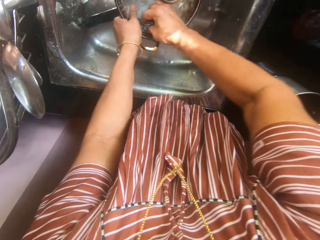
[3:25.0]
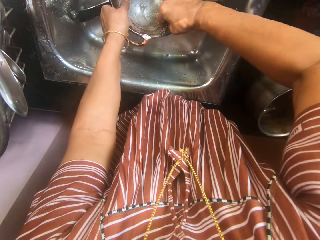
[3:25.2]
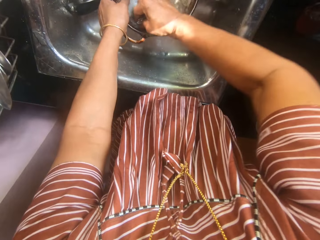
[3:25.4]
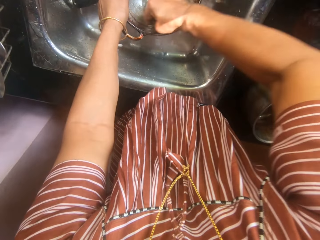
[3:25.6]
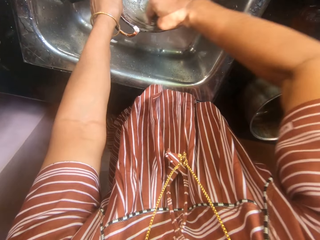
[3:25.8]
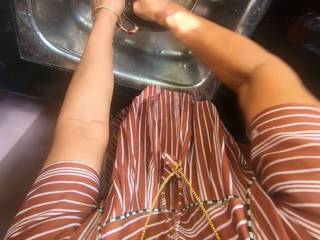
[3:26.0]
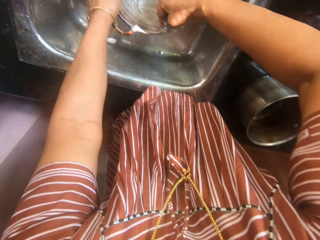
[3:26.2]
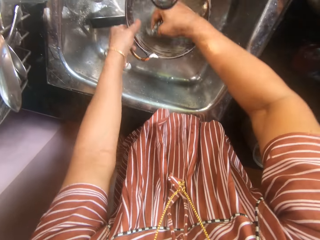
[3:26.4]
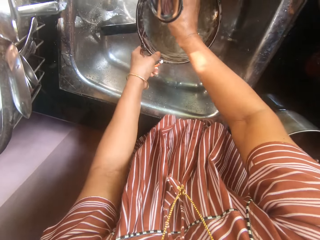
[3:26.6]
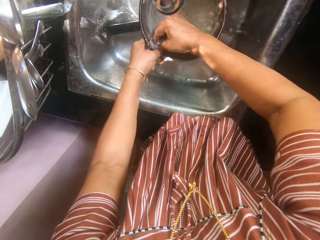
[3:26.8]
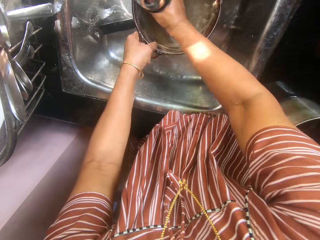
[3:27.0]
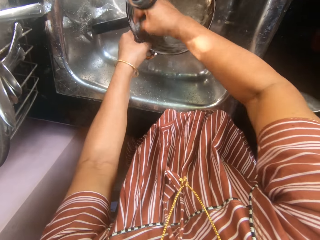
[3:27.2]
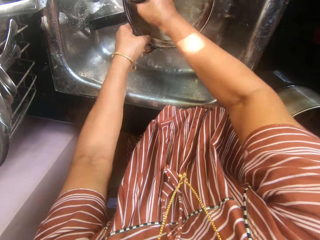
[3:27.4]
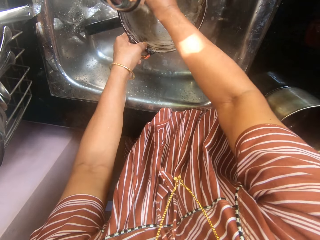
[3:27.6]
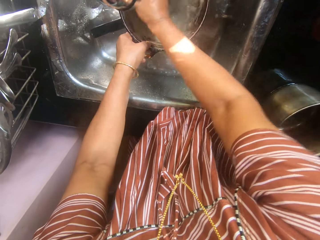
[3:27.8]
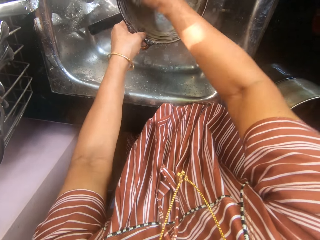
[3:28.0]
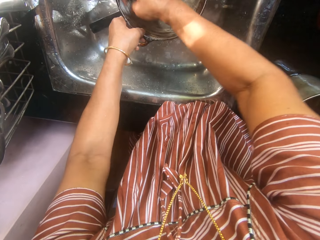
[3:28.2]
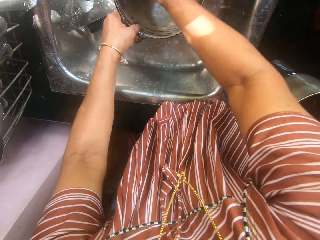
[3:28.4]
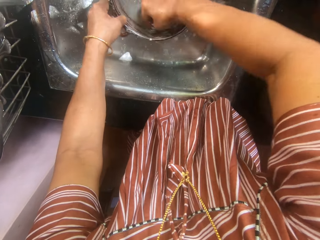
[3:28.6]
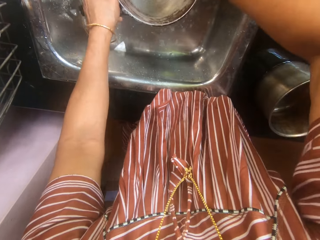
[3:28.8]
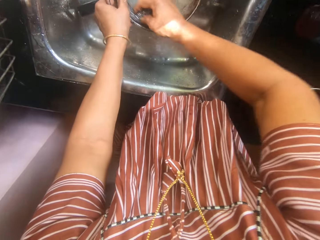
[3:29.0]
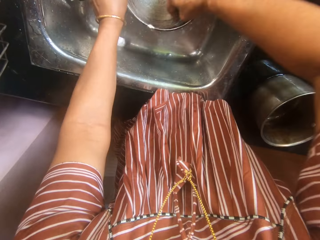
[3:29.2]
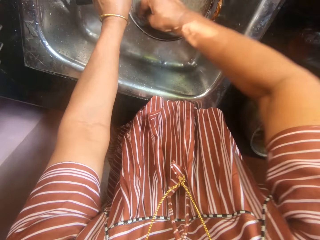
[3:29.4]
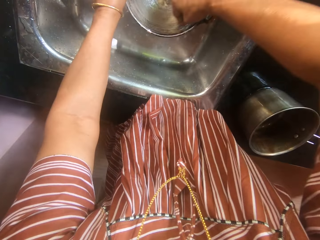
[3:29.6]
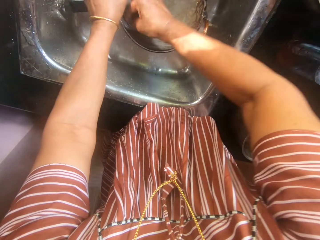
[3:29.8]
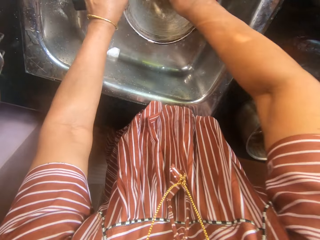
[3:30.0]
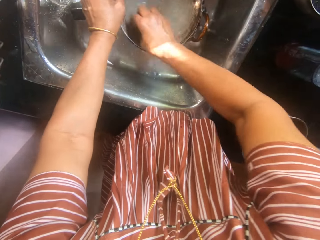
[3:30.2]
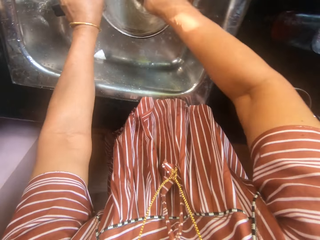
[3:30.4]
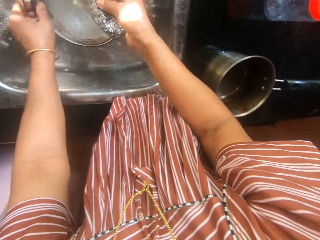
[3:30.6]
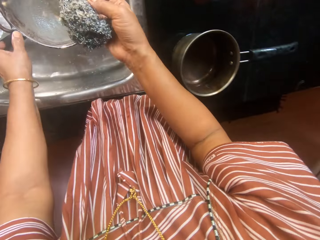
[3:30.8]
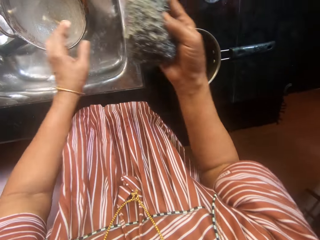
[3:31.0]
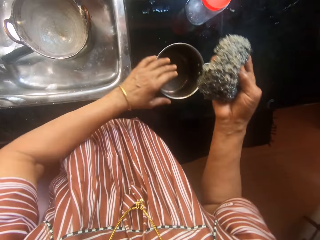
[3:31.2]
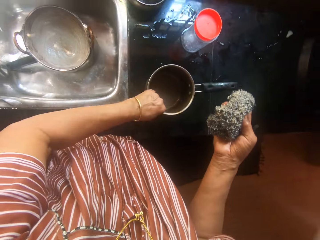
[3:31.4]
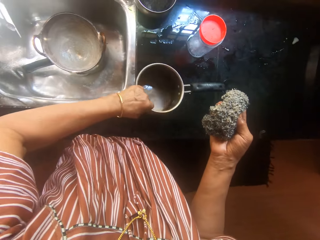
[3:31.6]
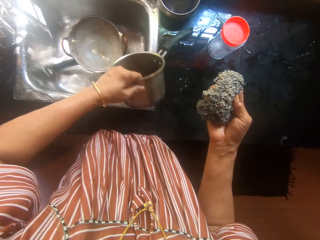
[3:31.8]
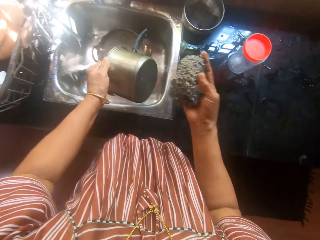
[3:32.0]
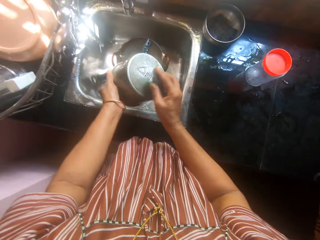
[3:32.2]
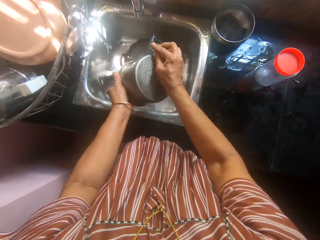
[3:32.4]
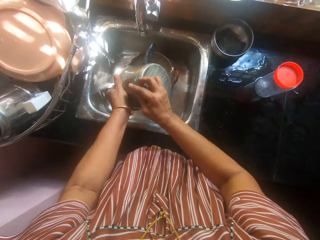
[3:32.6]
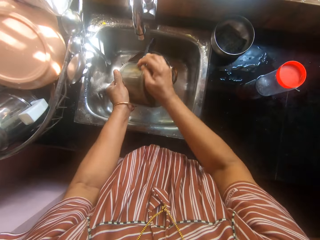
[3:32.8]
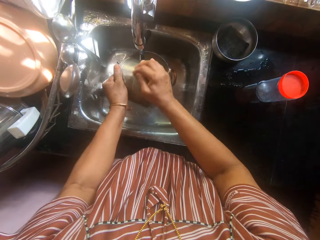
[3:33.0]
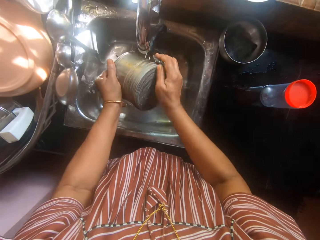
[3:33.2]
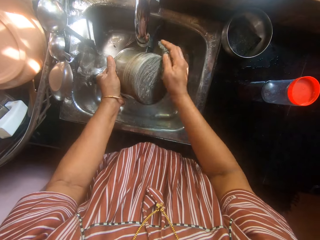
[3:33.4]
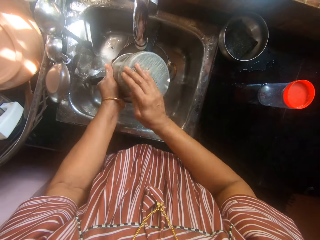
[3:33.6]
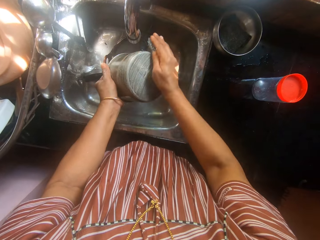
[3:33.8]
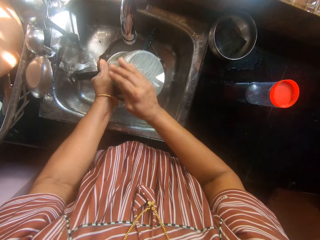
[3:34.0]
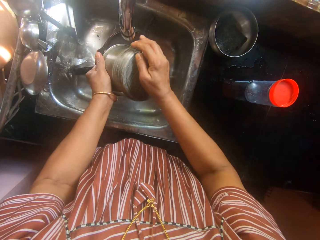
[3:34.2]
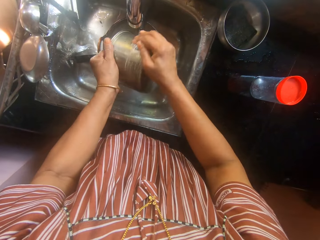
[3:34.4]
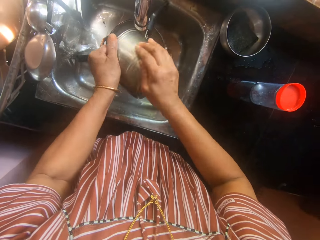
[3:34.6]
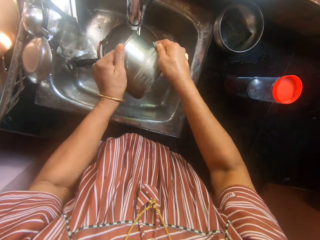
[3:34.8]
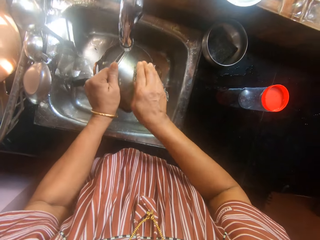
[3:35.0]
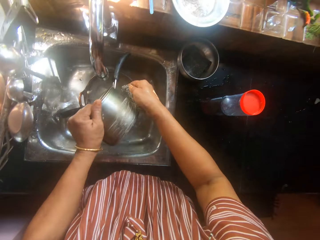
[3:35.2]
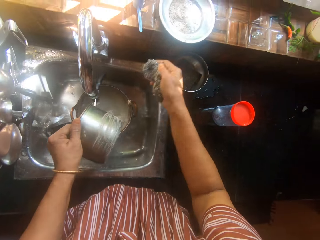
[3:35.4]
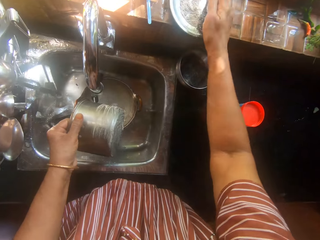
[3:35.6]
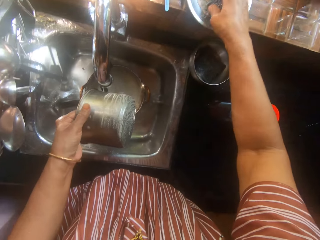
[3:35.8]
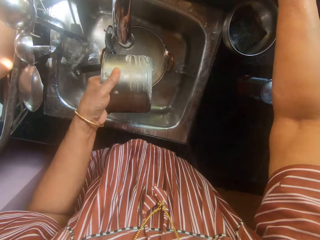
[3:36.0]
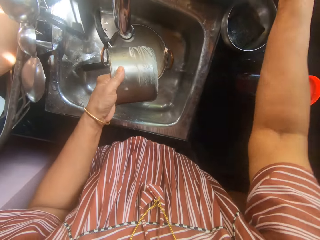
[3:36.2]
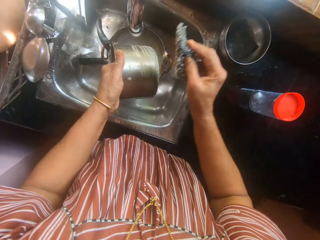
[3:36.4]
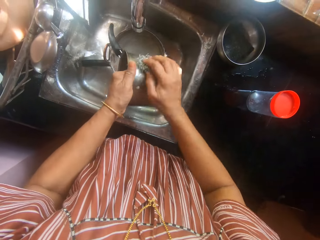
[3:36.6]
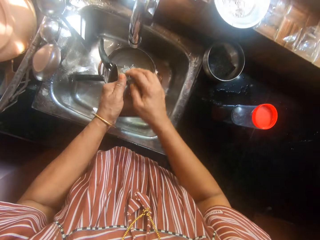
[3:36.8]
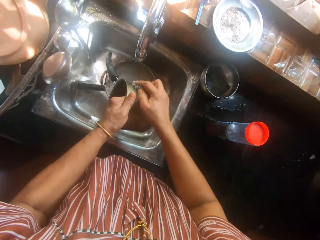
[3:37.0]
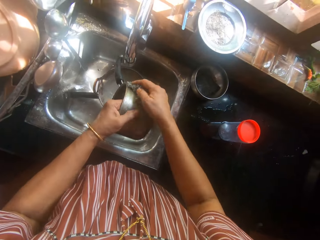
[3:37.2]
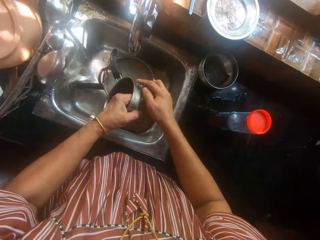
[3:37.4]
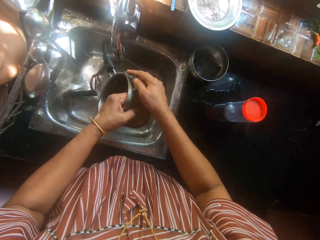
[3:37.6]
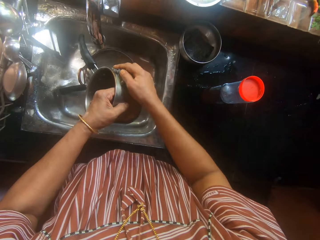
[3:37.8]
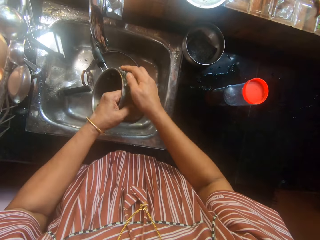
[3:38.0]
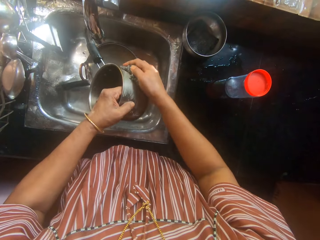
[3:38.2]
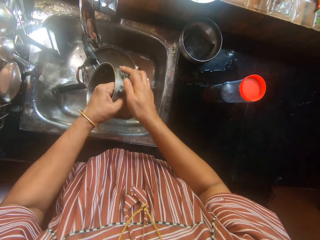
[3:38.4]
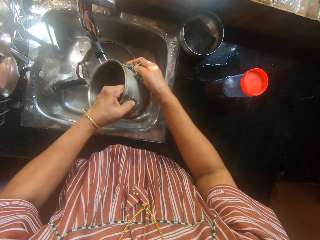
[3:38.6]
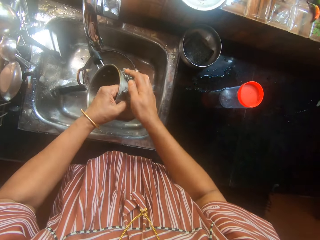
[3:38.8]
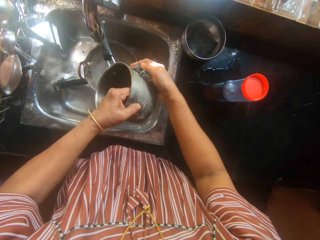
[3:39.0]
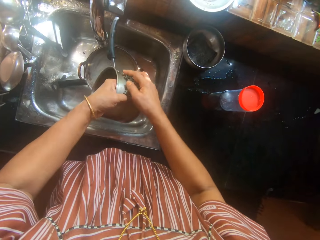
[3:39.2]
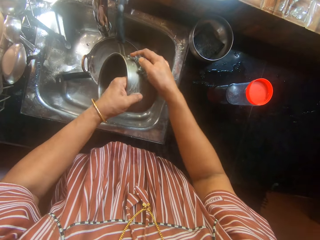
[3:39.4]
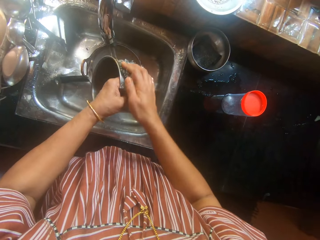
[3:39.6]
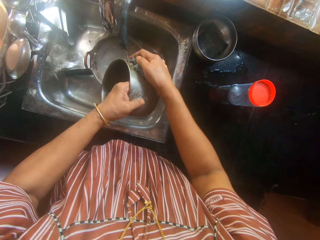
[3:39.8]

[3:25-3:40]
The camera wearer continues washing the pot with the iron sponge. They clean the metal basin with the cleaning ball. They drop the pot into the sink. They pick up the pot on the sink. They wash the back of the pot with the iron sponge. They dip the iron sponge into the vim powder in a plate. They continue washing the back of the pot with the iron sponge.

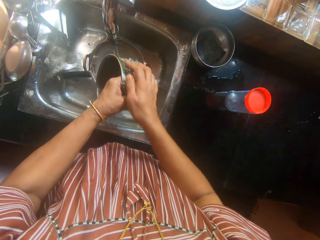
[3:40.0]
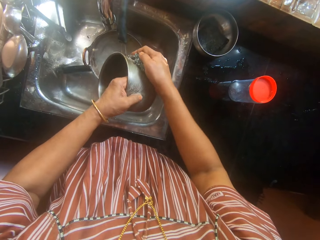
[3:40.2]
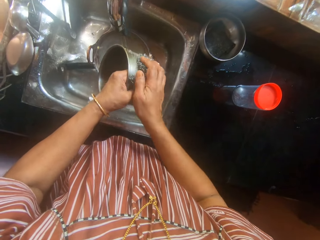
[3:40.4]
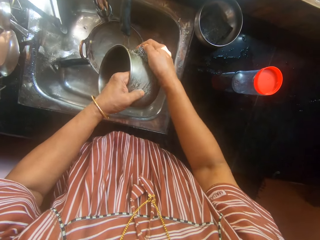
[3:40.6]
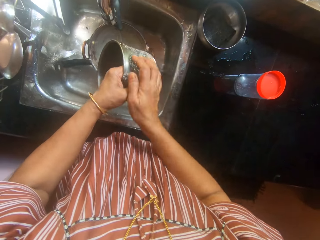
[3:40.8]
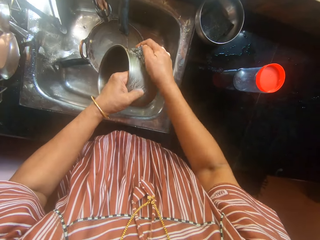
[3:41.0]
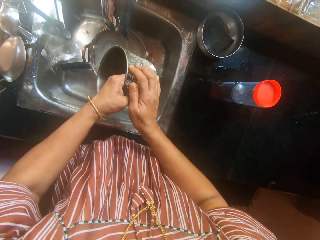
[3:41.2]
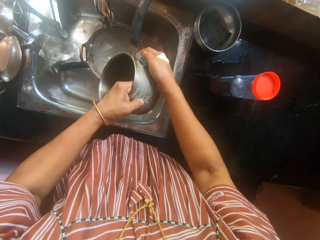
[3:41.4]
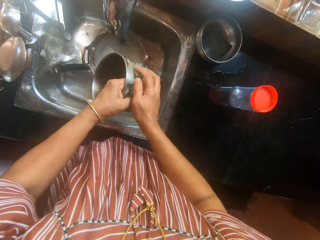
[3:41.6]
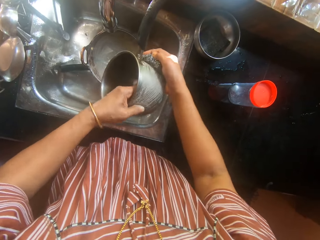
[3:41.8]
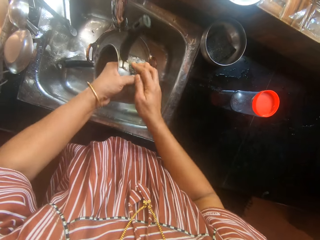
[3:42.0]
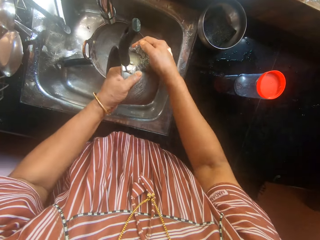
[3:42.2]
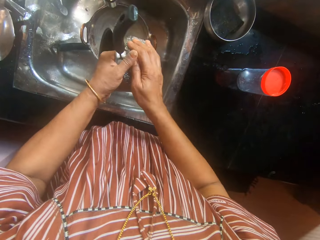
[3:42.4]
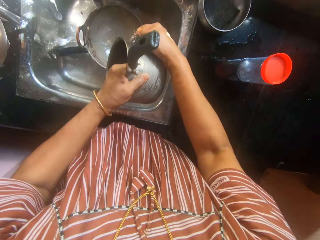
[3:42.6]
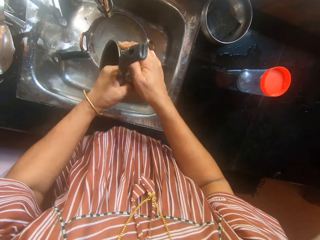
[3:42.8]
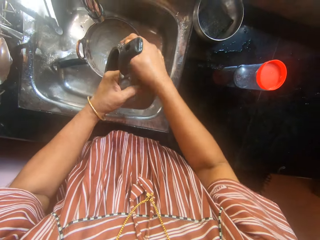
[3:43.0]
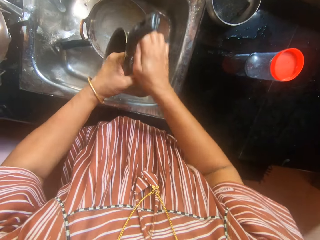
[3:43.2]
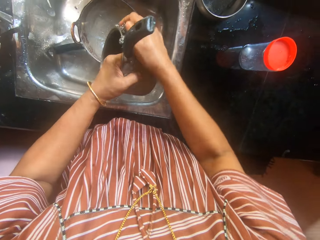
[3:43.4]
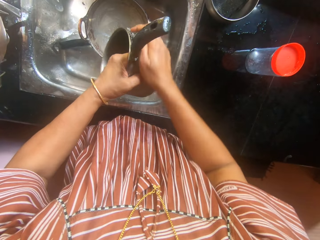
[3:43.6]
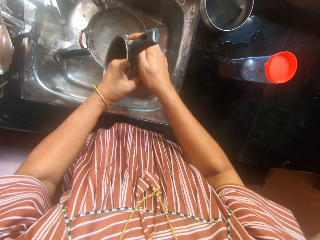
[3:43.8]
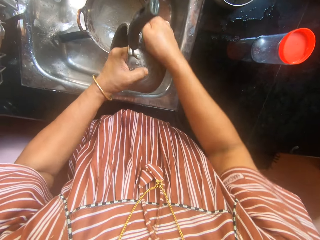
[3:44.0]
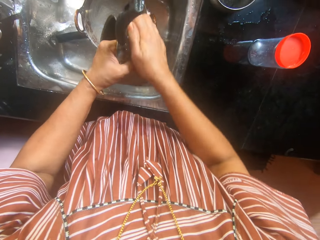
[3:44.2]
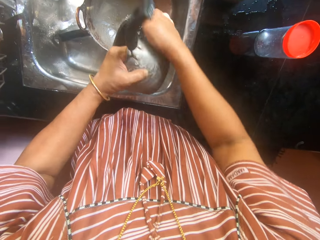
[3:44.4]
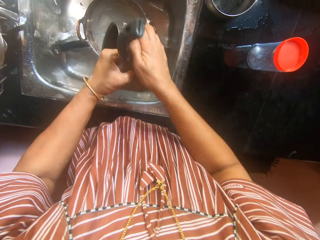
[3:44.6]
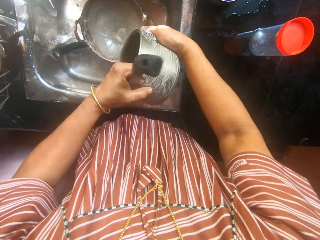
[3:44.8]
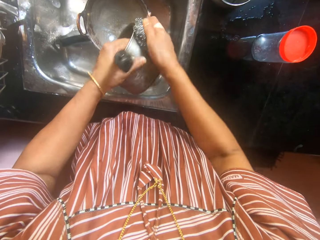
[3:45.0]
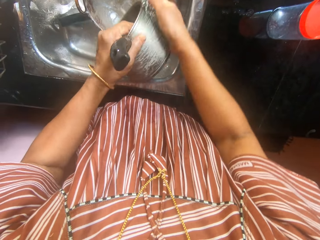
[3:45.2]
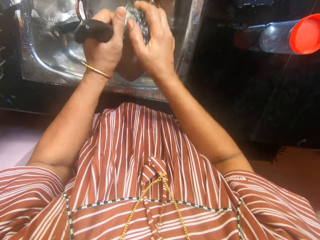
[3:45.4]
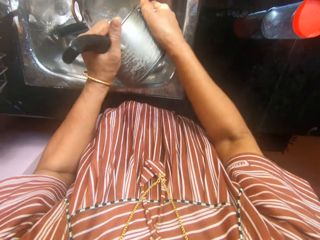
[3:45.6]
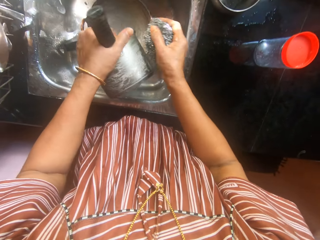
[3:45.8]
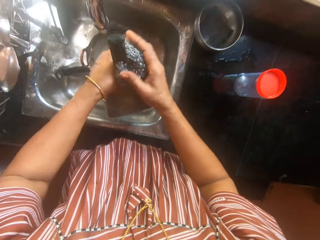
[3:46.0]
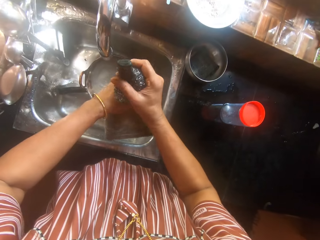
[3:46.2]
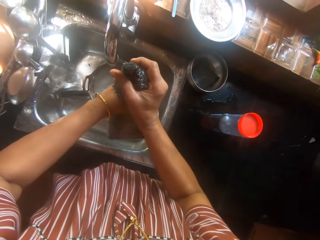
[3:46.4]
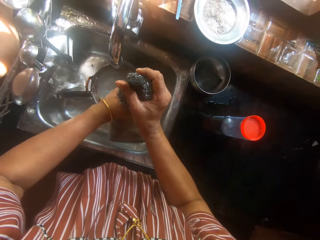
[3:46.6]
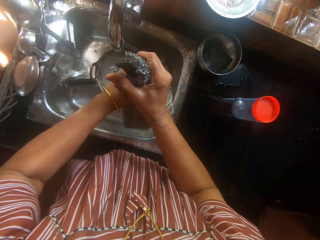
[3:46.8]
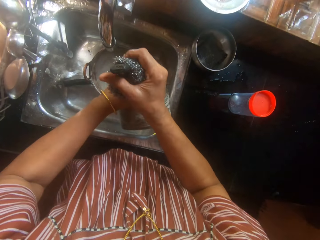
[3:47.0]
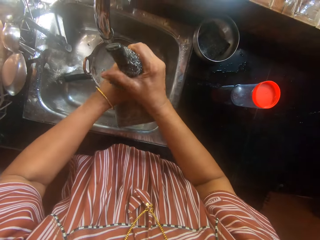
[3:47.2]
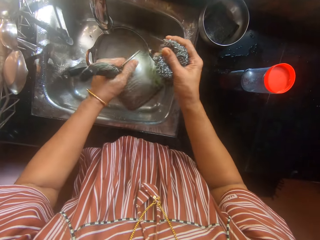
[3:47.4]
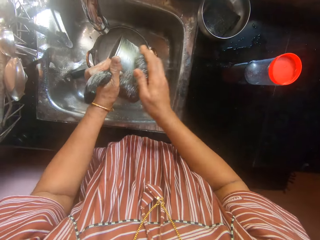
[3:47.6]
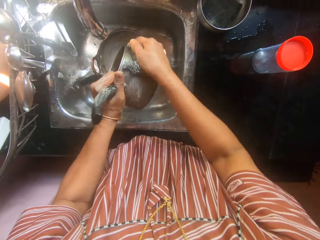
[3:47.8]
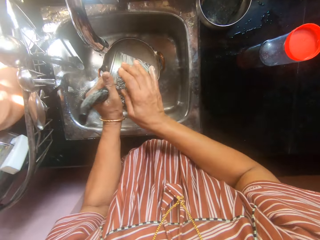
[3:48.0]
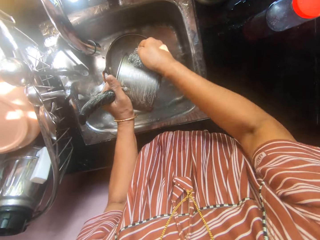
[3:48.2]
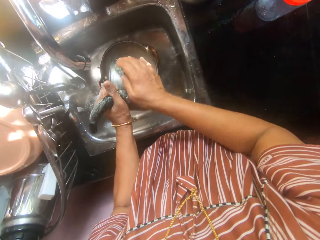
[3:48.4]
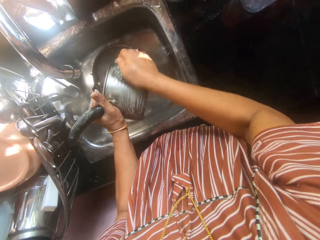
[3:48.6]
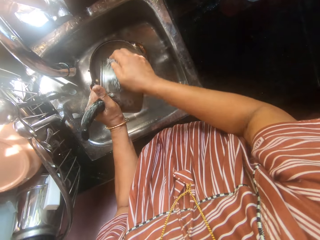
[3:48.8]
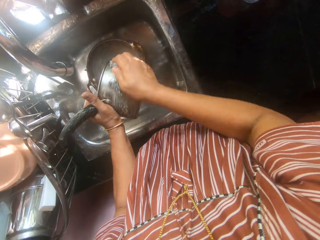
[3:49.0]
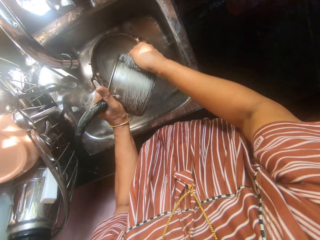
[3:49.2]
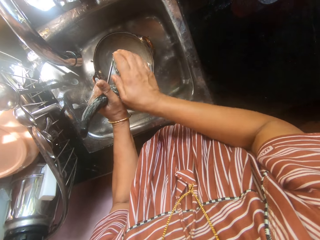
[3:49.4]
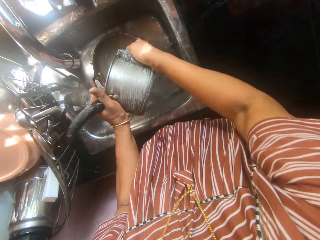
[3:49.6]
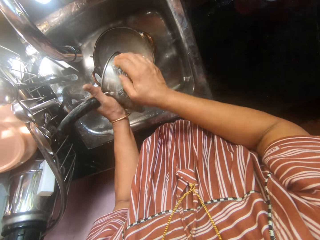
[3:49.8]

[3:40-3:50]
The camera wearer washes the handle of the pot with the iron sponge. They continue washing the back of the pot with the iron sponge.
